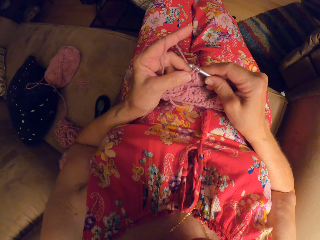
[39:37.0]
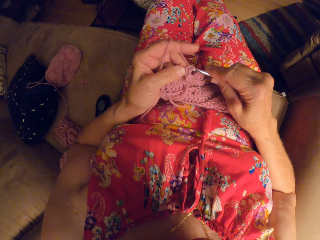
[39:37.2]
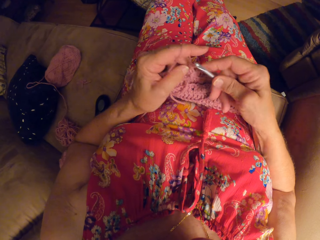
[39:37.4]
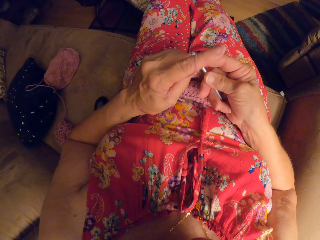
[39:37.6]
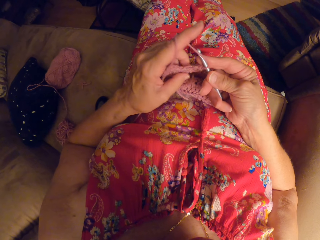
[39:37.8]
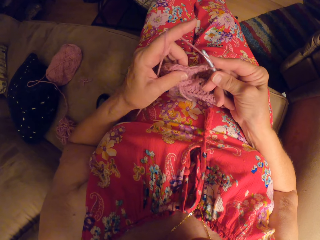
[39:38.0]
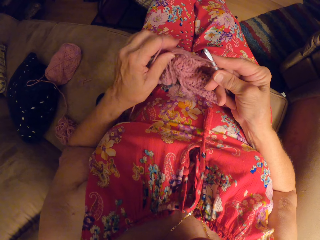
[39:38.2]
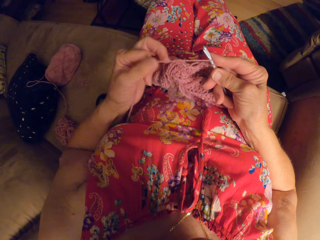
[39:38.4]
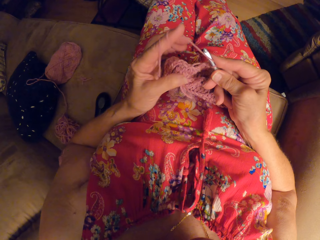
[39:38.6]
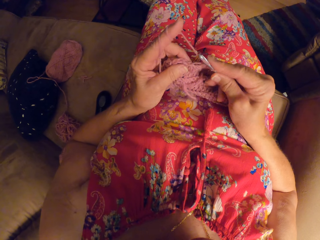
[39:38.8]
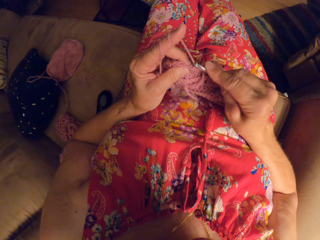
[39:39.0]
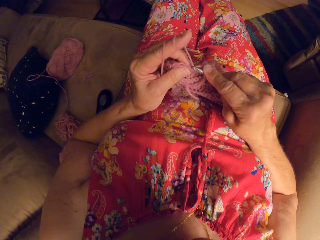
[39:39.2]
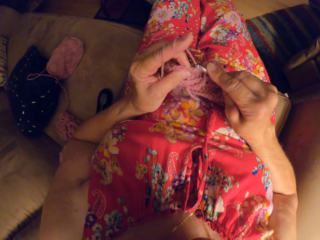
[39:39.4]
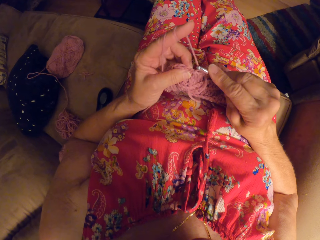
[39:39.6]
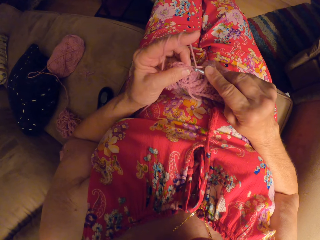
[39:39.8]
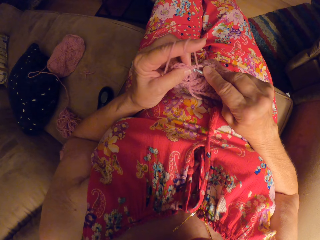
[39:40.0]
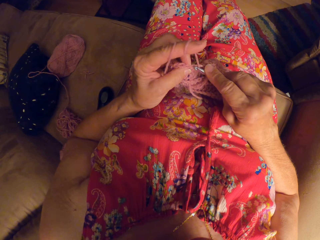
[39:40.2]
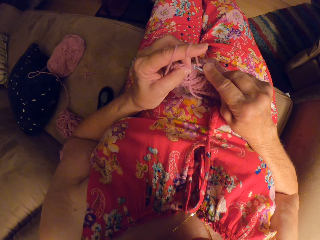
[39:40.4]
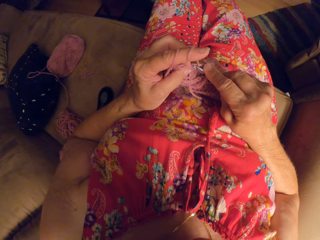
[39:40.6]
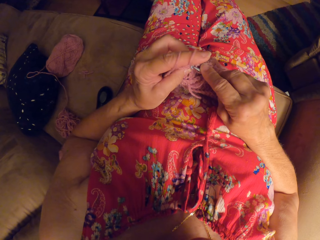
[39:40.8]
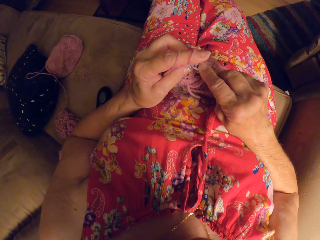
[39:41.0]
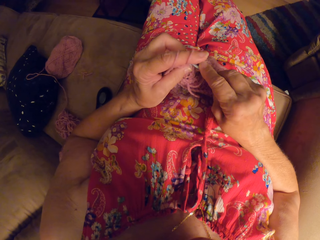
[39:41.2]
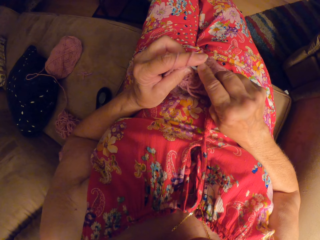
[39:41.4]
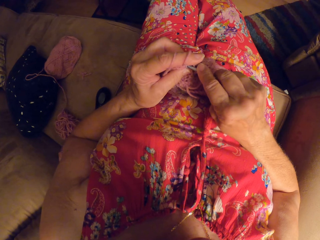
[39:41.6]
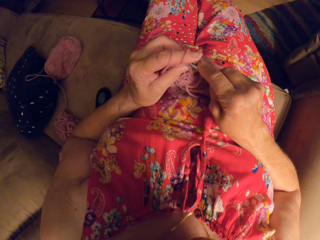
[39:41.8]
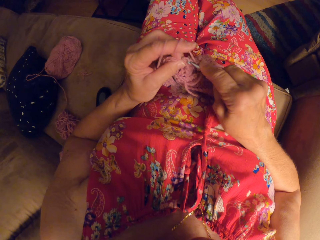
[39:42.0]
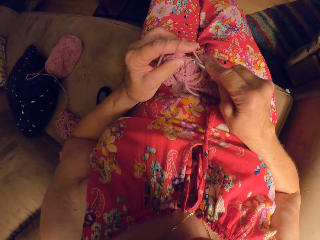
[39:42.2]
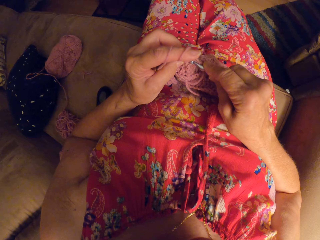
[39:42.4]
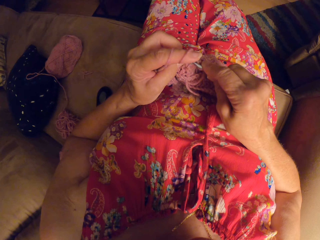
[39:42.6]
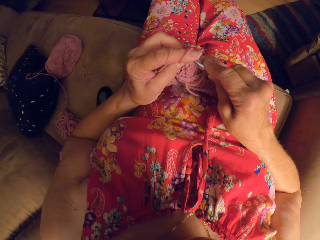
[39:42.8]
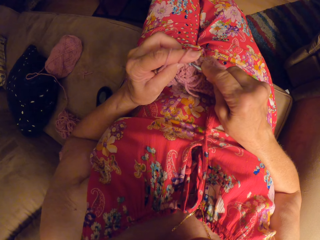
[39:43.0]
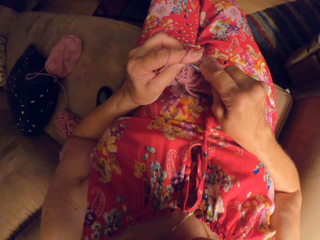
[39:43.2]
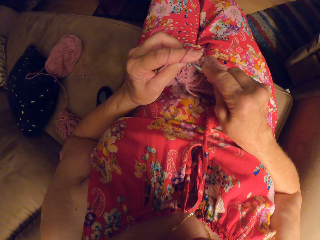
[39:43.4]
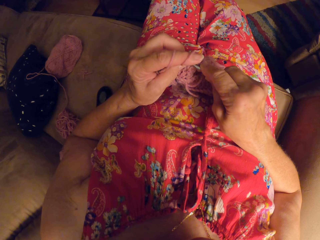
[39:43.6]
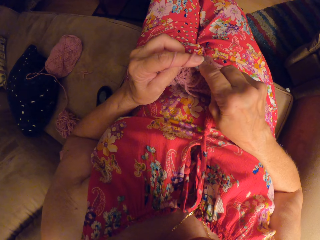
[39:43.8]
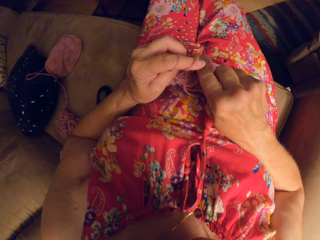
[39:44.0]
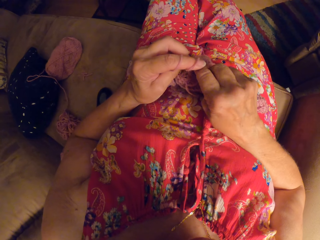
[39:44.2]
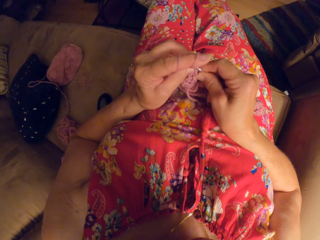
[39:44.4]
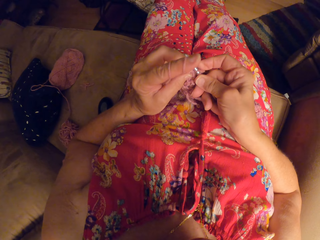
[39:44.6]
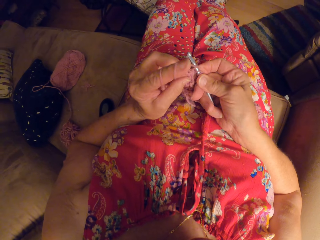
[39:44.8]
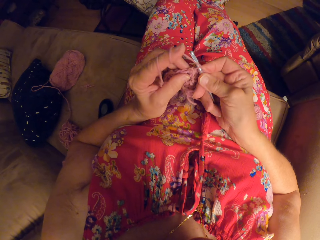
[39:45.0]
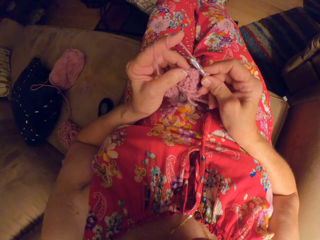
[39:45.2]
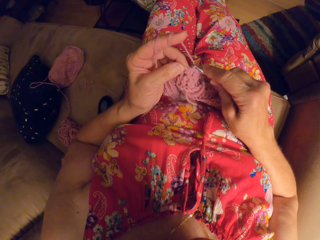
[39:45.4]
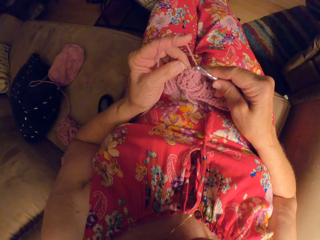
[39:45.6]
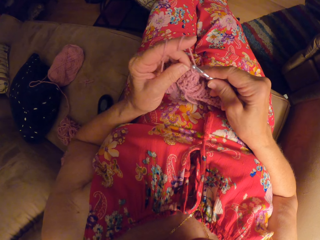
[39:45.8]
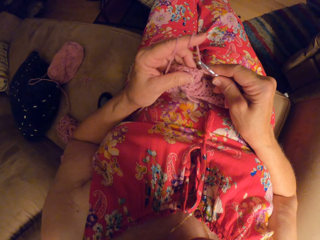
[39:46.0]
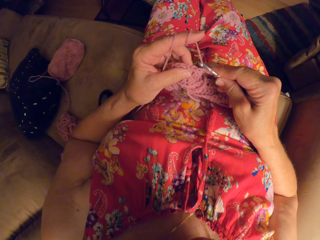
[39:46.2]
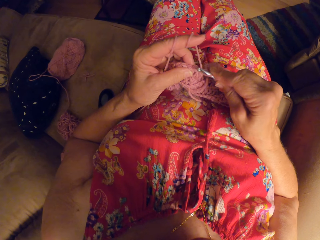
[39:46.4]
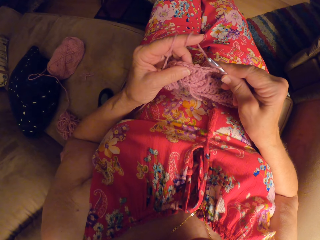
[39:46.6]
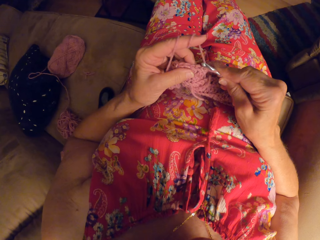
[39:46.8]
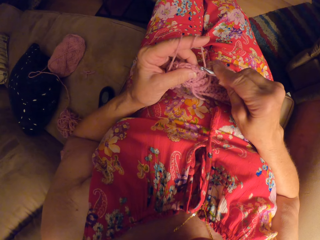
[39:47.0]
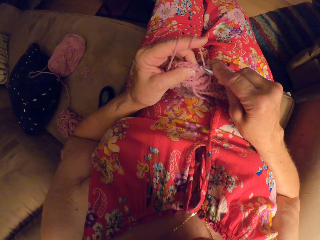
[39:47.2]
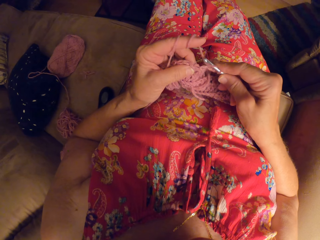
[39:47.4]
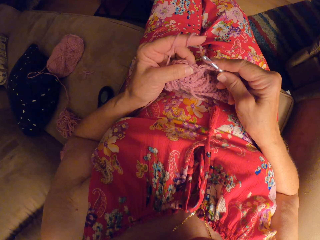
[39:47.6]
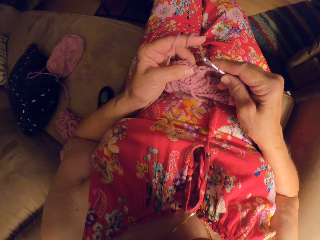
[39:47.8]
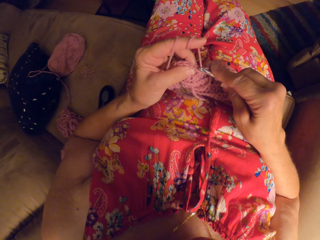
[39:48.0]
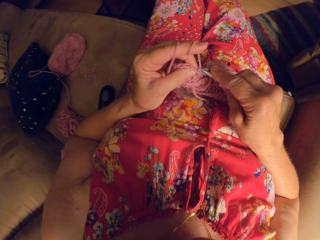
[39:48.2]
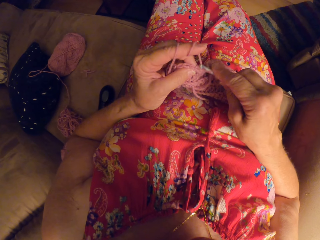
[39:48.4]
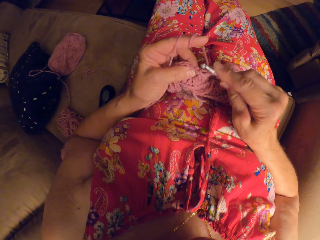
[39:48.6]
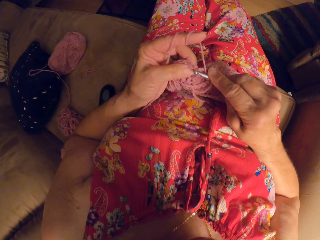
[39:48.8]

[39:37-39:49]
The camera wearer rolls the yarn on her left hand. She crochets with the yarn and the crochet hook.

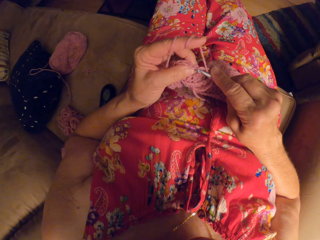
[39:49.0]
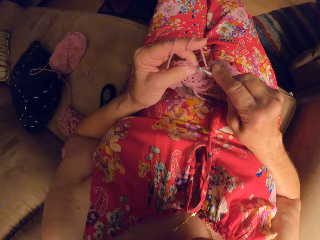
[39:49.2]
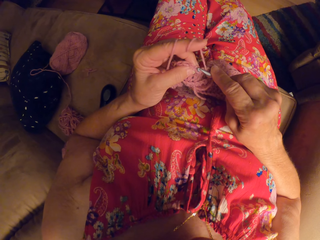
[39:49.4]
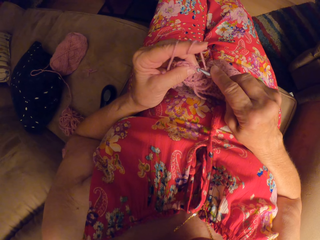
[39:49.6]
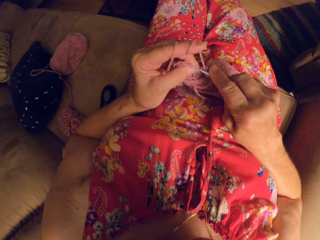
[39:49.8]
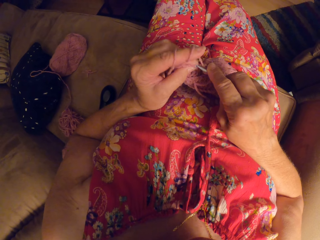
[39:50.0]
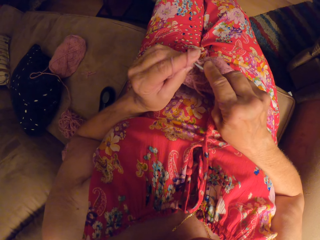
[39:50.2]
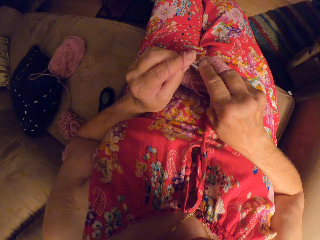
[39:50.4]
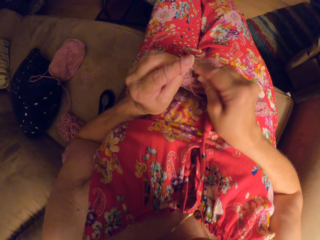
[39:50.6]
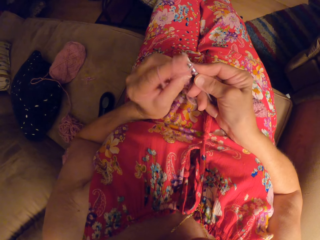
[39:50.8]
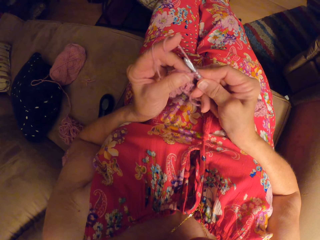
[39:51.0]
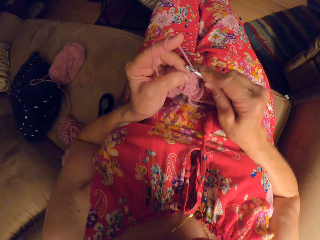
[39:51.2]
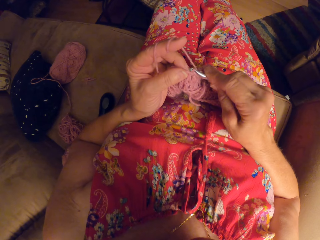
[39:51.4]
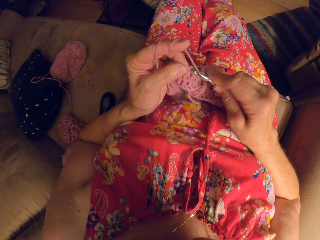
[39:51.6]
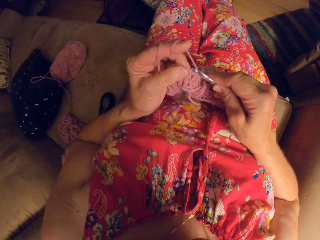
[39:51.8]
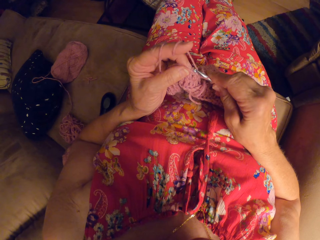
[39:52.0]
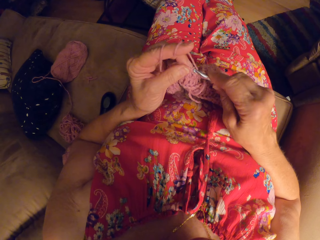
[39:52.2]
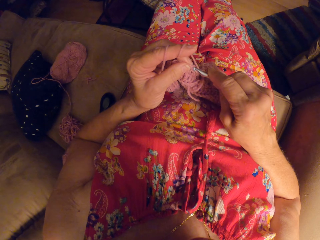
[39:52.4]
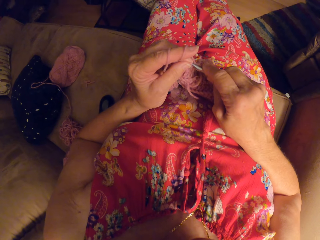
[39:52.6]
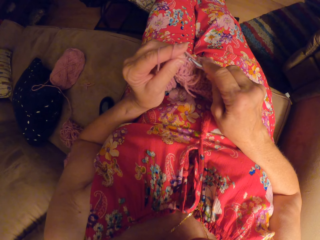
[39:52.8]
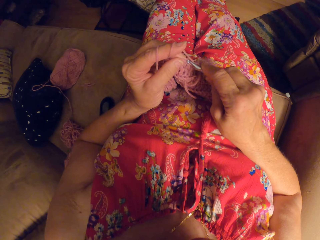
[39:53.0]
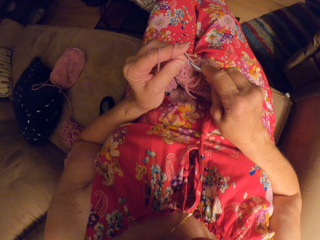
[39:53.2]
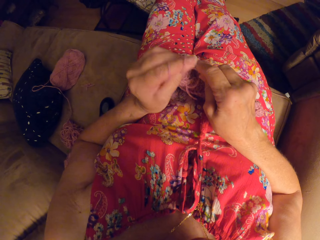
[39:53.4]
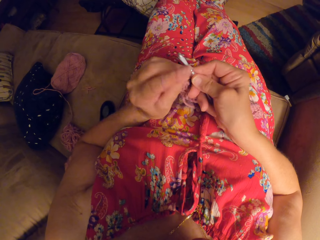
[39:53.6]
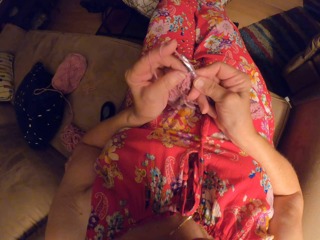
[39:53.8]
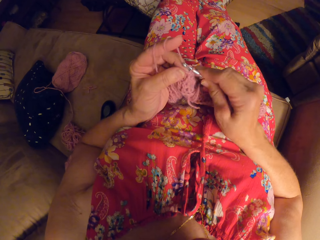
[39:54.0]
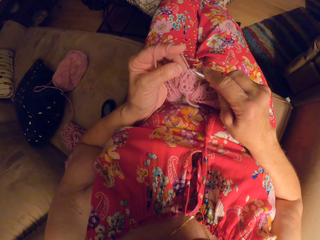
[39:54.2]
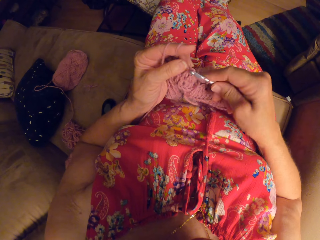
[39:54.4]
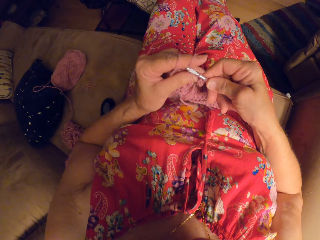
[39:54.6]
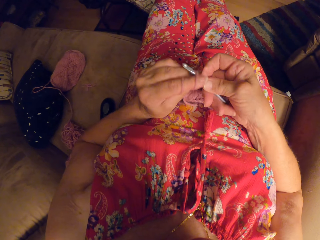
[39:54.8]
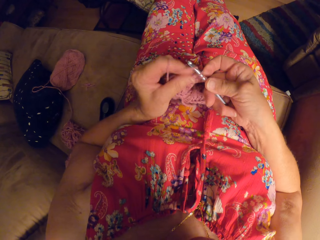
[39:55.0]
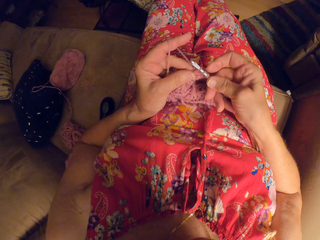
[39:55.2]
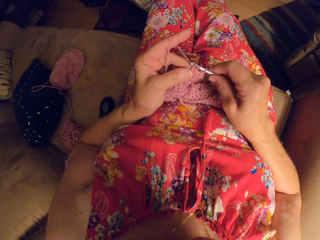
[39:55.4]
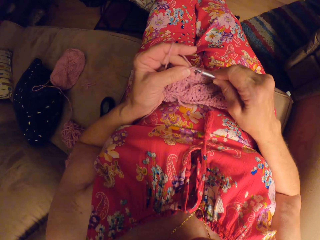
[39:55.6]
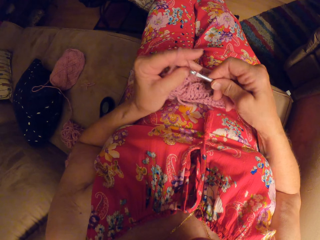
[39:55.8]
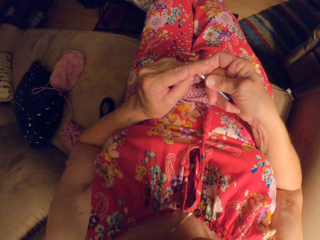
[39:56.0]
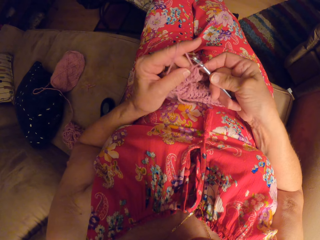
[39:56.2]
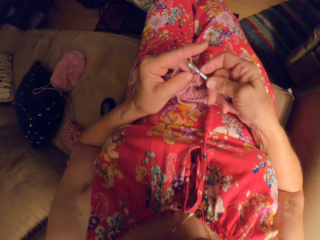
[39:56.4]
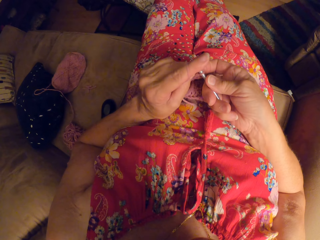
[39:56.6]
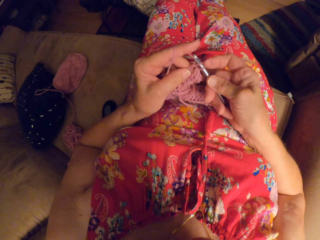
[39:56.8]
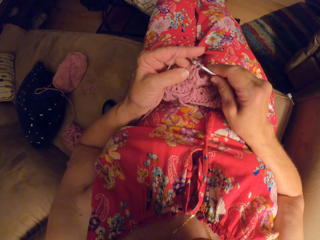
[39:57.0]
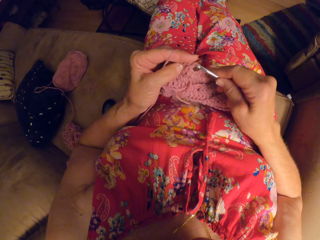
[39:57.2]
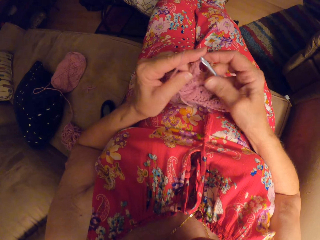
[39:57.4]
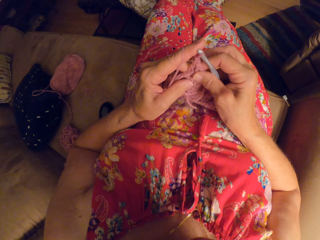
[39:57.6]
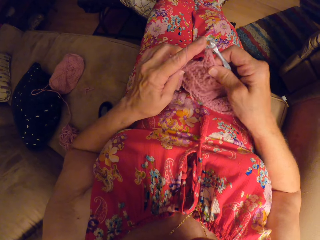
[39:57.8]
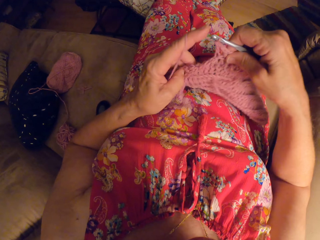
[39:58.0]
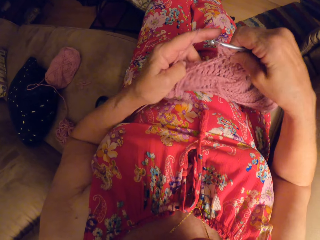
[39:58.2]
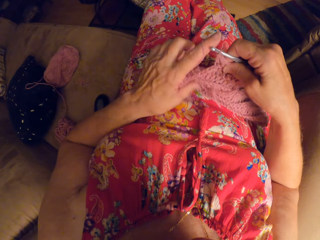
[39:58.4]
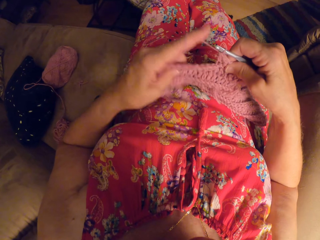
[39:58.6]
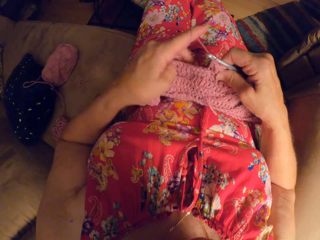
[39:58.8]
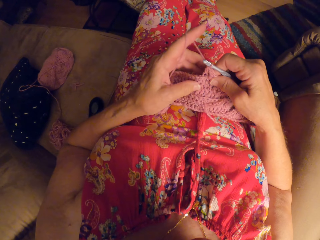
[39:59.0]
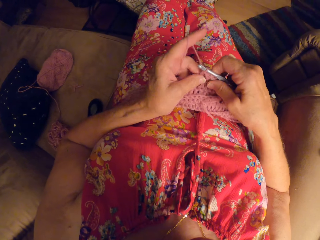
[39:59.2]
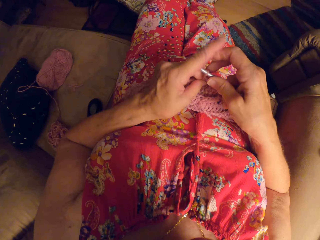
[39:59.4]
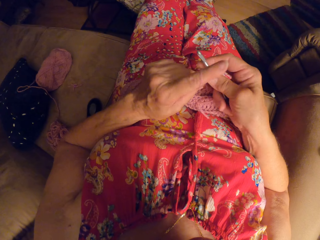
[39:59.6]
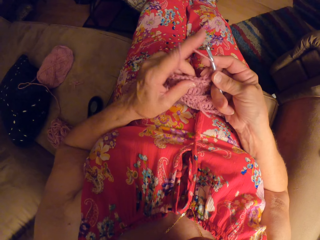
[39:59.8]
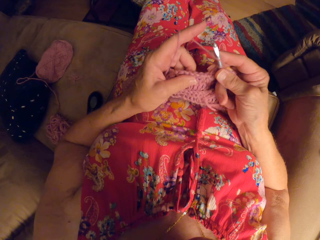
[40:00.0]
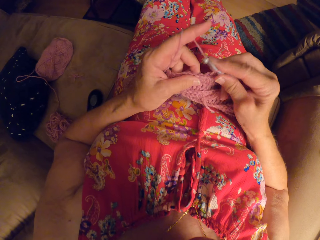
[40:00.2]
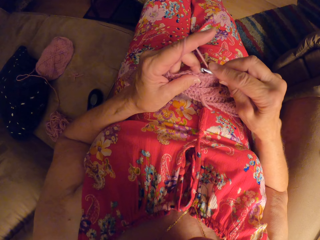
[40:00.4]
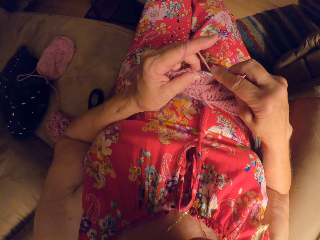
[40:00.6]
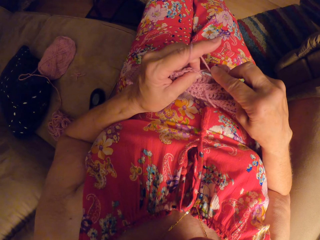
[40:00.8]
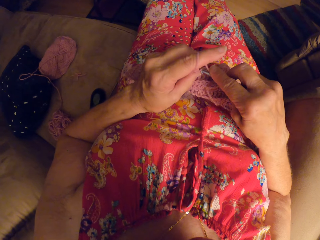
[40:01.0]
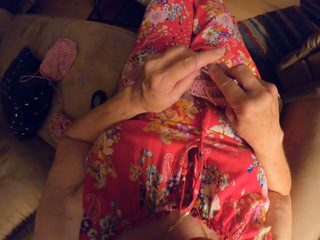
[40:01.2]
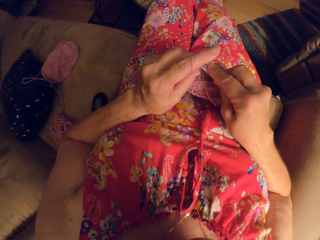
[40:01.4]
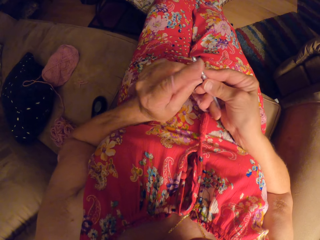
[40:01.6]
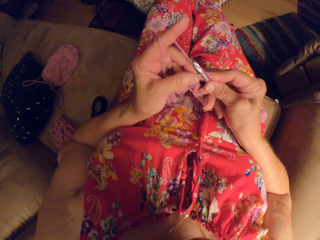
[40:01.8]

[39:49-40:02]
The camera wearer adjusts the crochet on her lap. She stretches the fabric a bit. She crochets with the yarn and the crochet hook.
